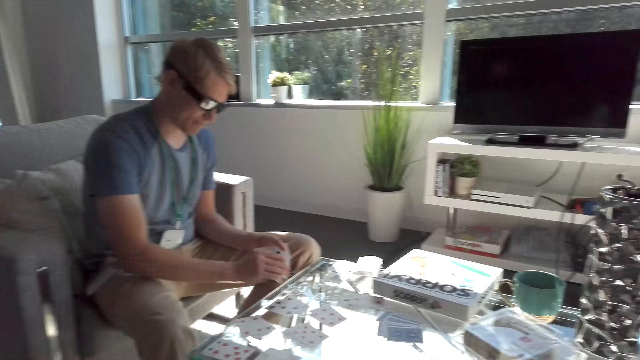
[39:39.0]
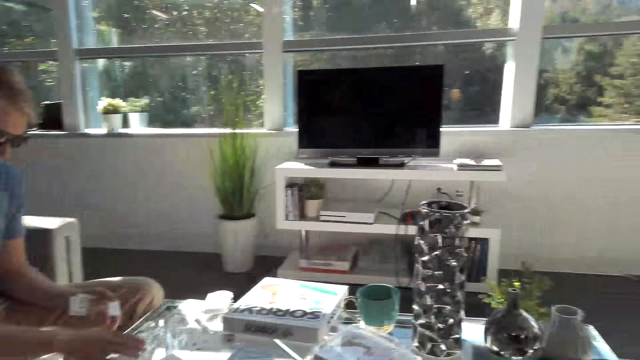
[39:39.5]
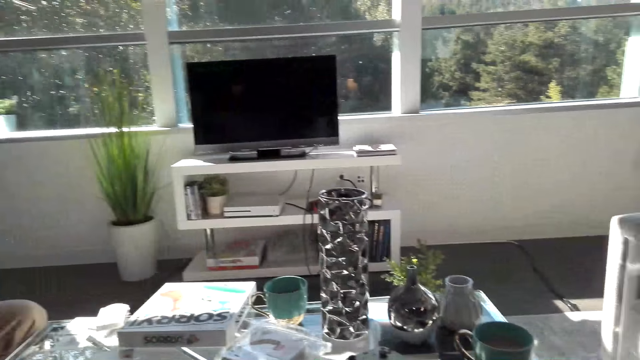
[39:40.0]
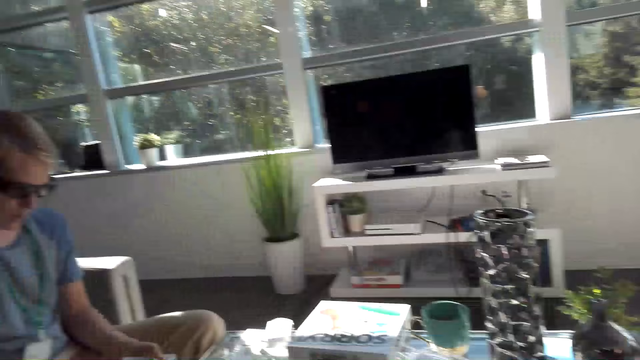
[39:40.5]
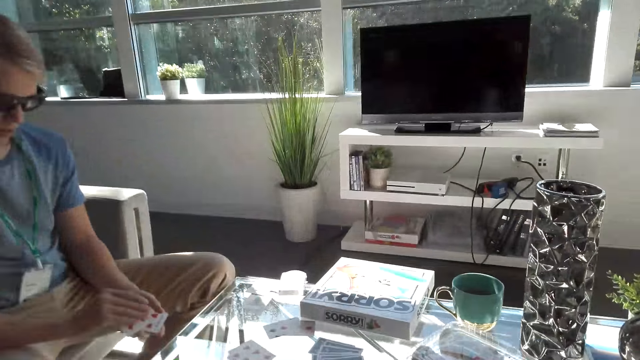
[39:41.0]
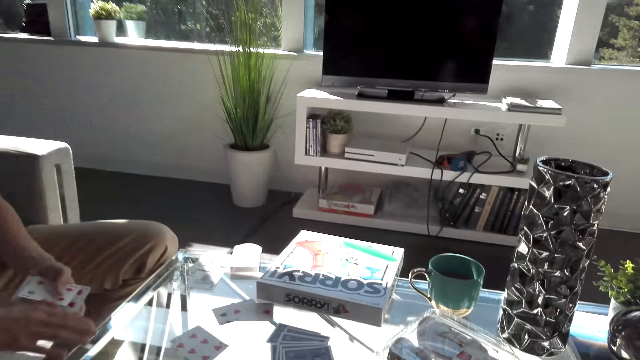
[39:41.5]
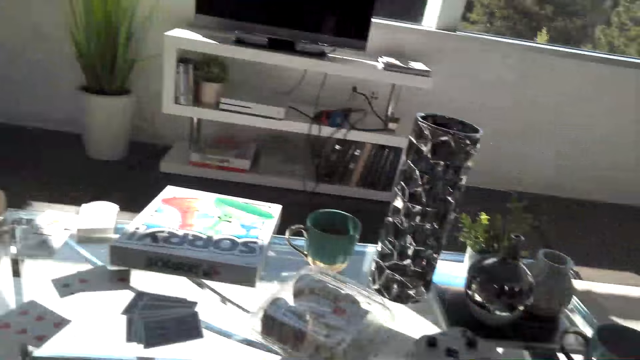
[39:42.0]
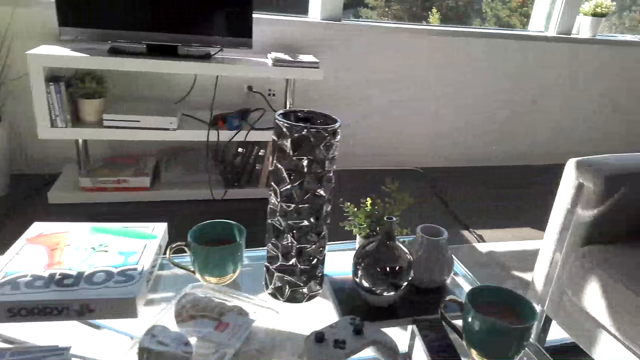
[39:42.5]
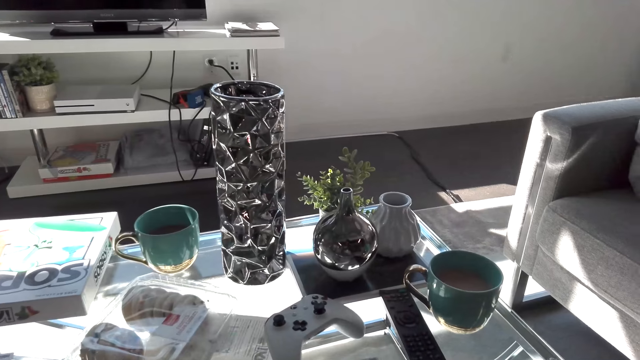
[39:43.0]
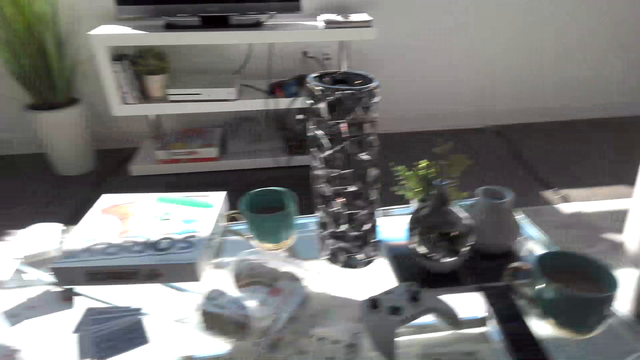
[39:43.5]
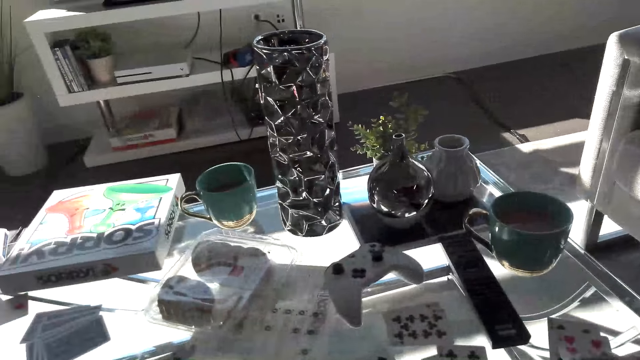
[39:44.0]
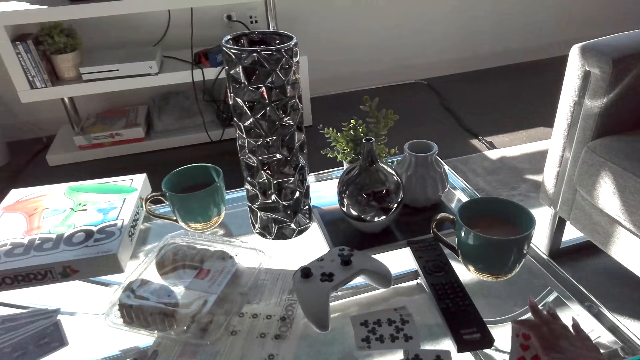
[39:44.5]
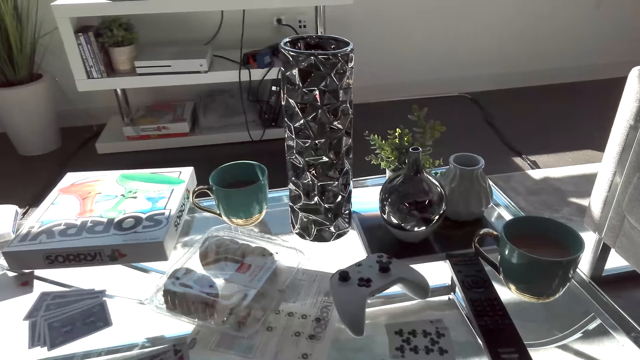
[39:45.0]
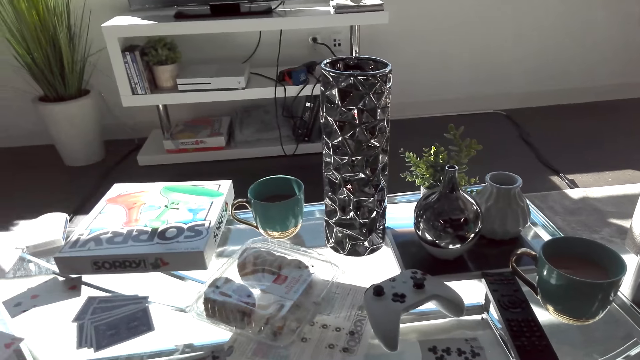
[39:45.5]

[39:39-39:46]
The camera wearer looks around the apartment. A man picks up a card from the table. The camera wearer looks around the apartment. They pick up cards from the table.

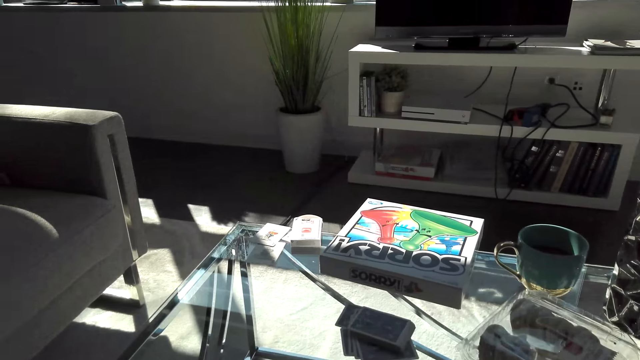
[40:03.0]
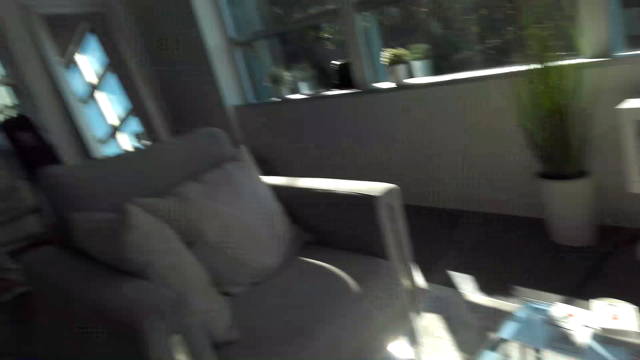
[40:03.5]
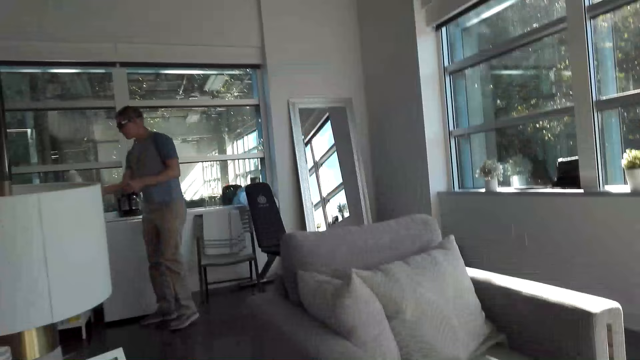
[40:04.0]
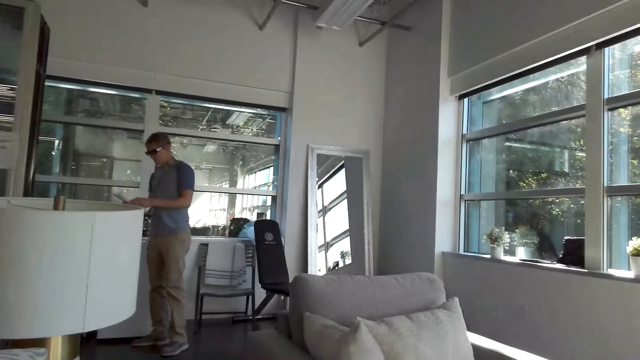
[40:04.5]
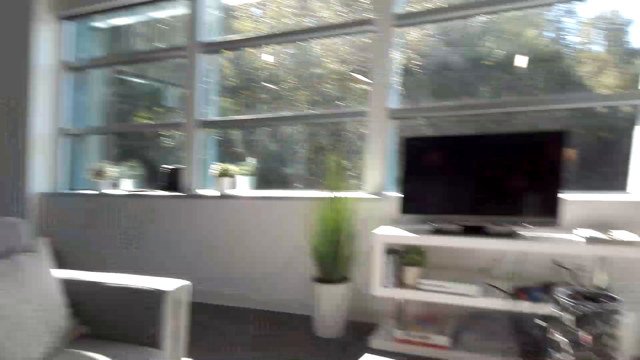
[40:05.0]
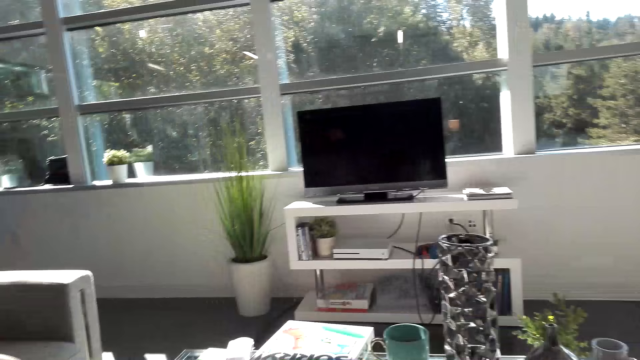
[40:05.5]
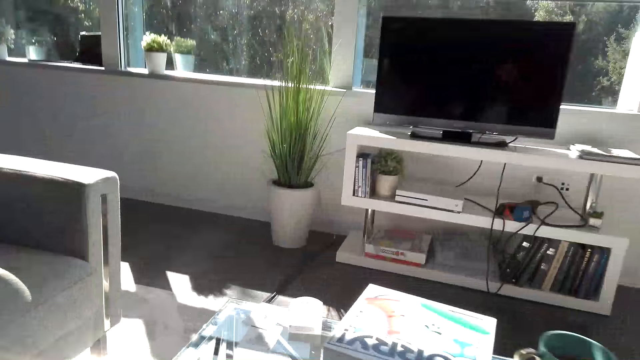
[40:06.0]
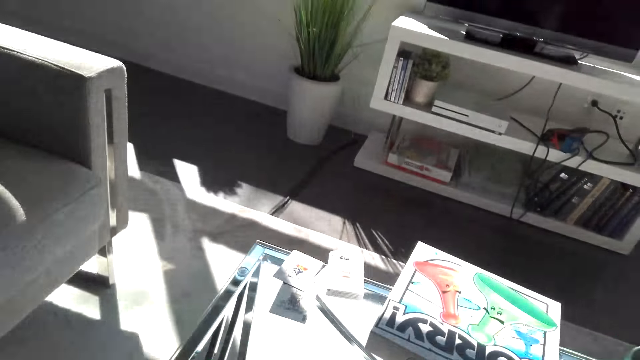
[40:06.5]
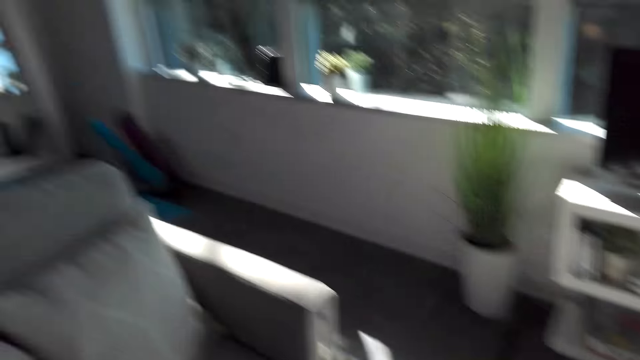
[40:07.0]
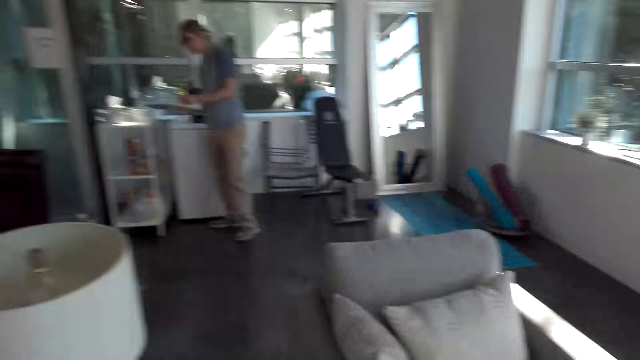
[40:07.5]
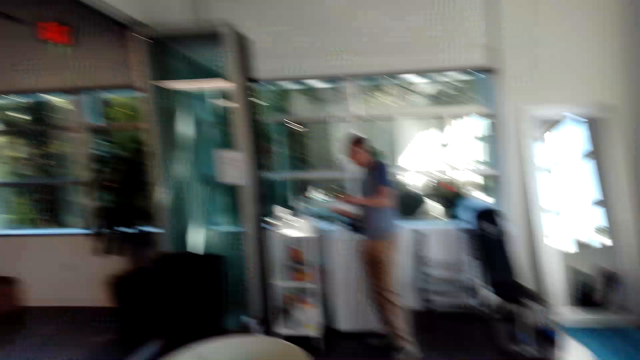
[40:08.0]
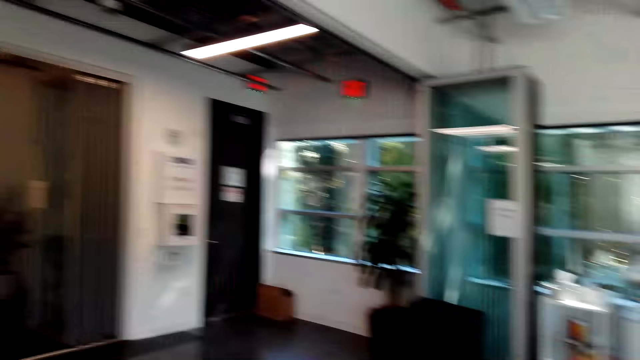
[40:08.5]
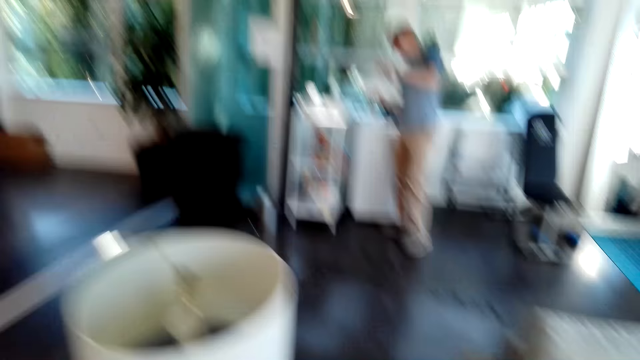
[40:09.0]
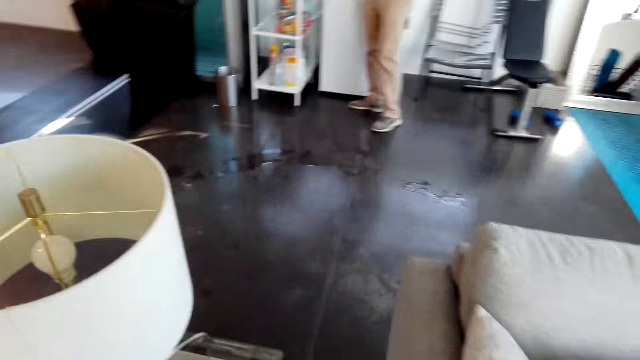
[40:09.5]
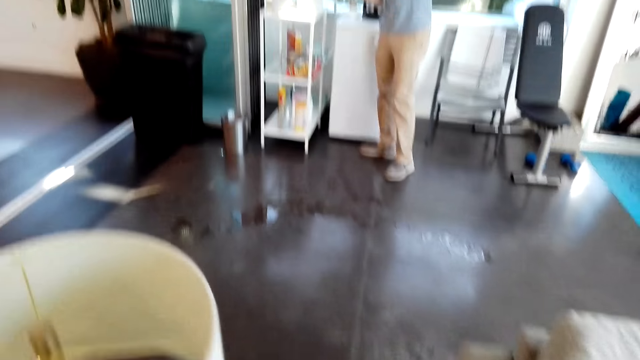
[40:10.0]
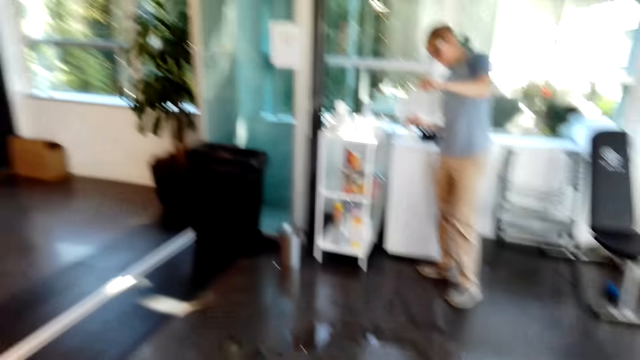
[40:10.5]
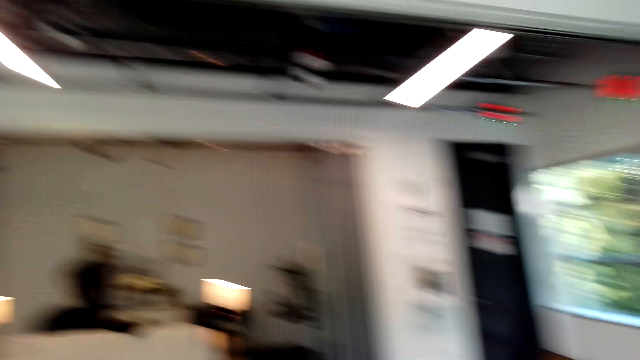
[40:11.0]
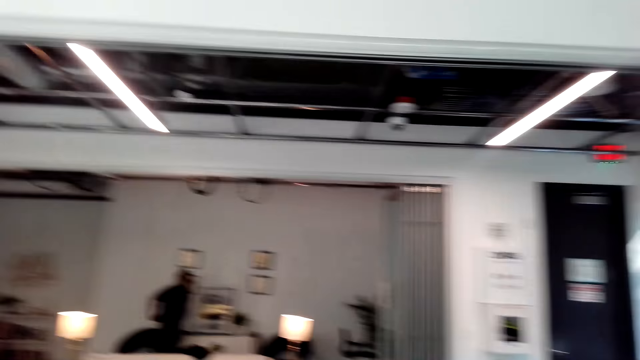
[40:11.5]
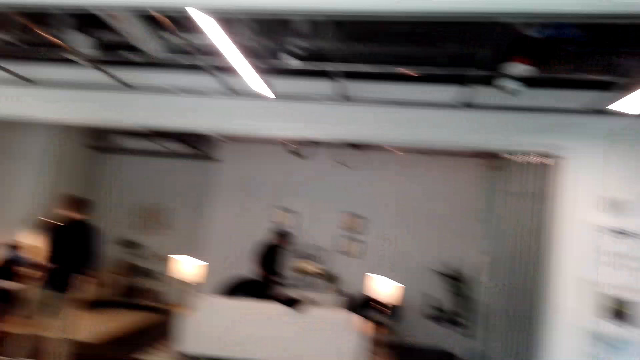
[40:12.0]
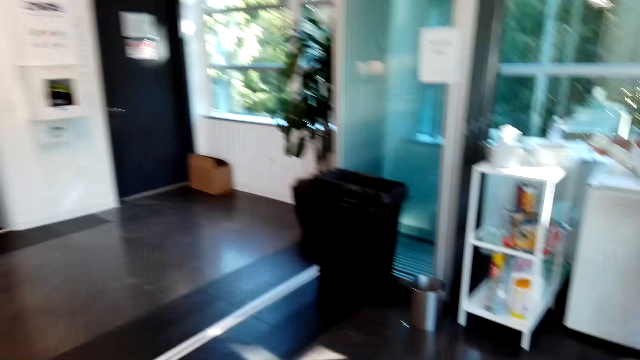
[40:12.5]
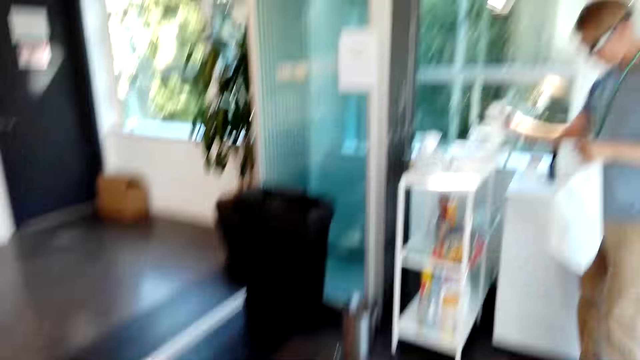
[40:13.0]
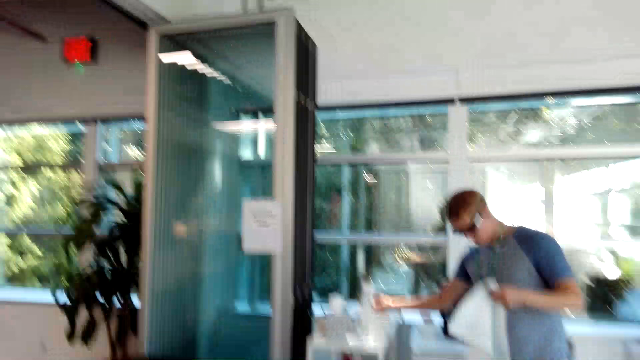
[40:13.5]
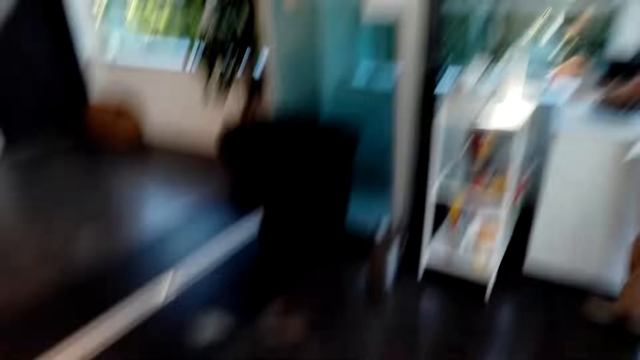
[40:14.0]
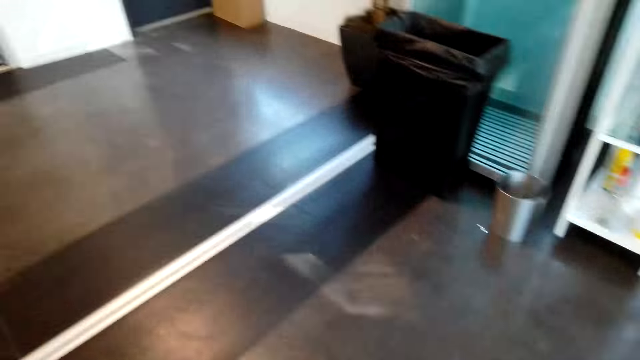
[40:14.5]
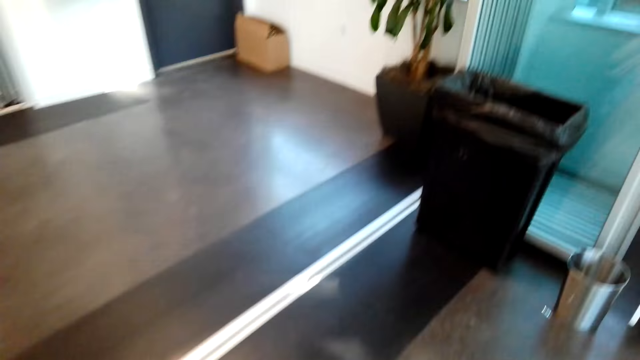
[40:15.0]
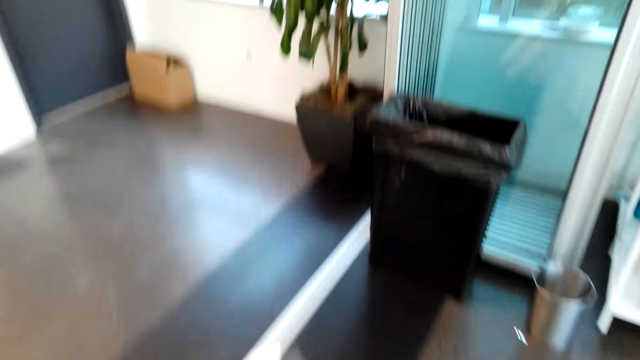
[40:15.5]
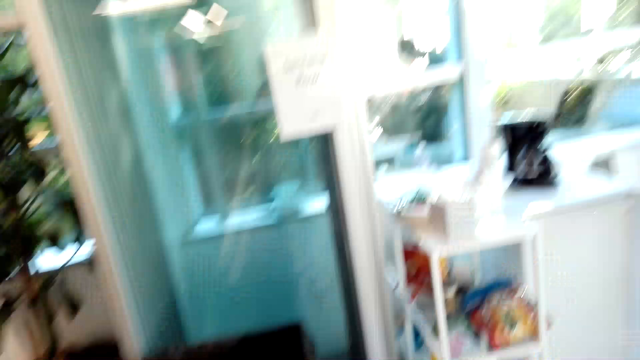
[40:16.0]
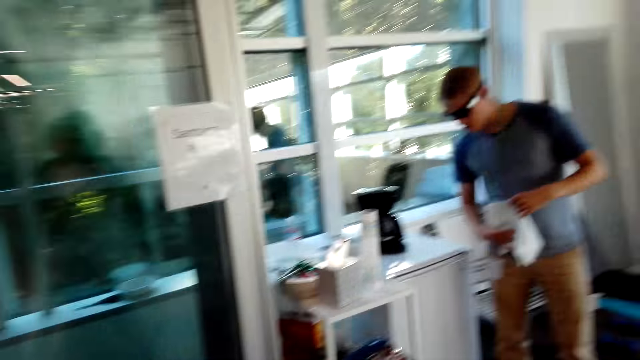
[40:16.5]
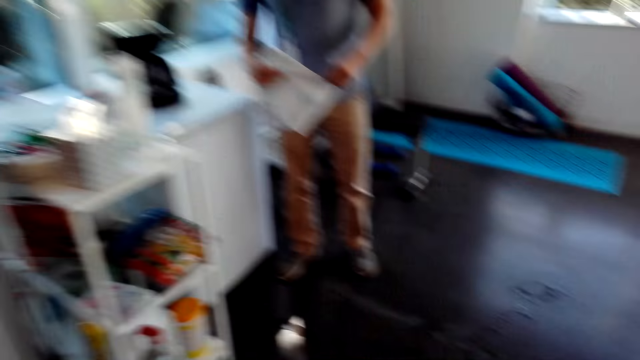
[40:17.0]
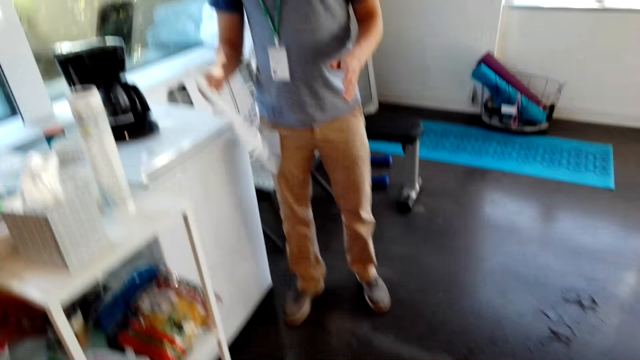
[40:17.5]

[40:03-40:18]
The camera wearer stares at a man. The man picks up a paper from the table. The camera wearer looks around the apartment. They stand up and walk around the apartment.
